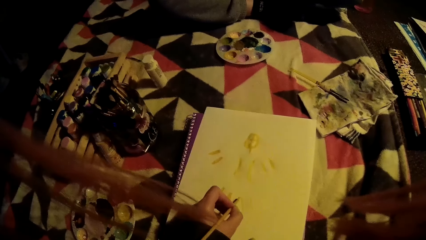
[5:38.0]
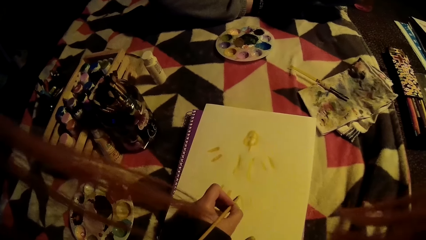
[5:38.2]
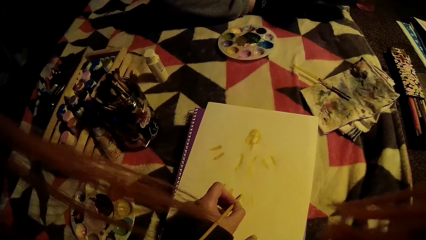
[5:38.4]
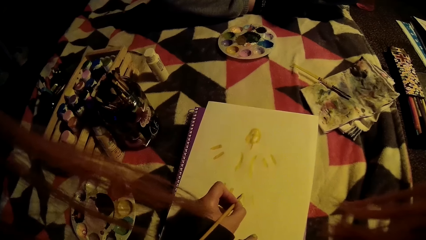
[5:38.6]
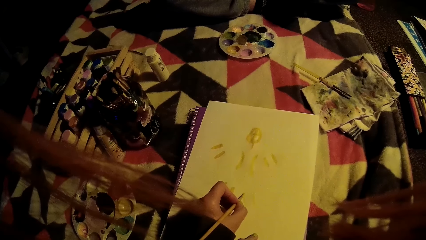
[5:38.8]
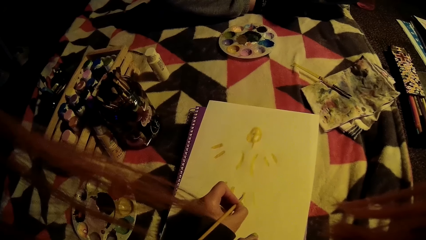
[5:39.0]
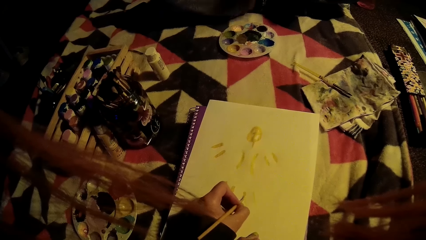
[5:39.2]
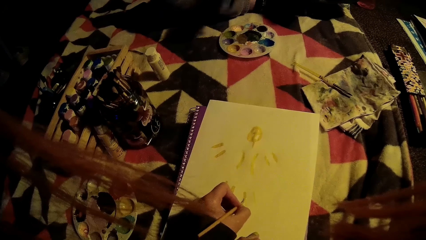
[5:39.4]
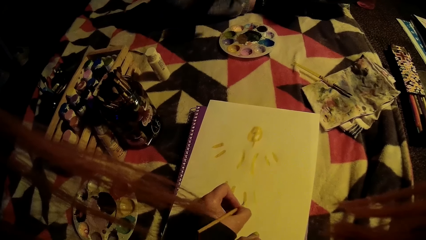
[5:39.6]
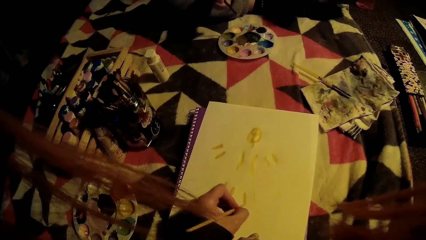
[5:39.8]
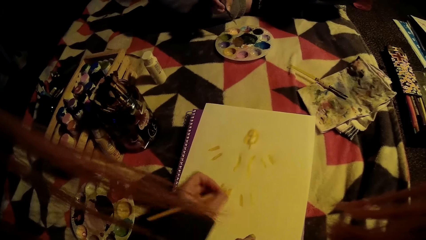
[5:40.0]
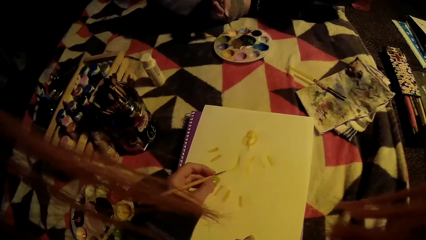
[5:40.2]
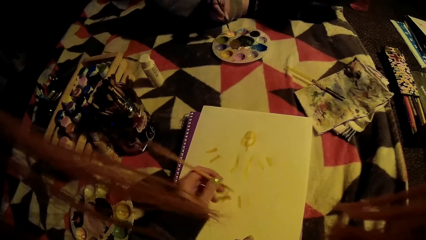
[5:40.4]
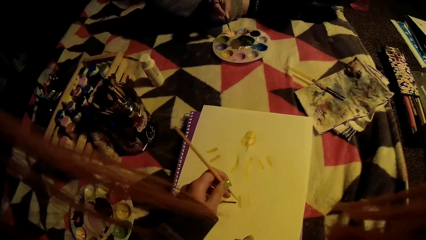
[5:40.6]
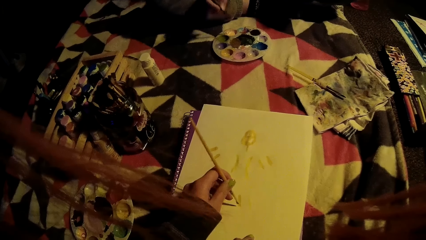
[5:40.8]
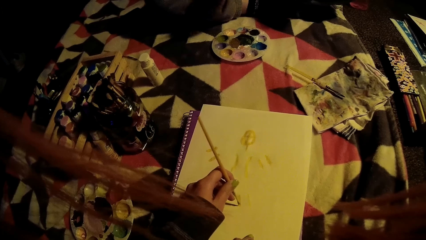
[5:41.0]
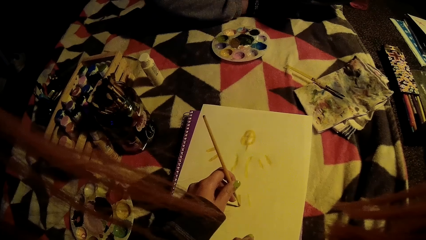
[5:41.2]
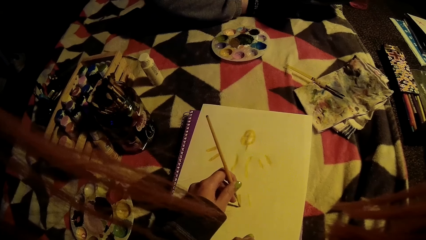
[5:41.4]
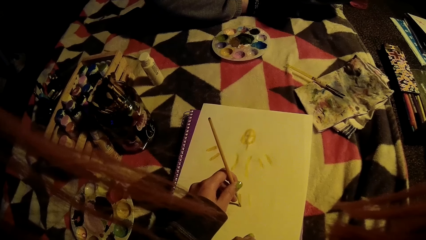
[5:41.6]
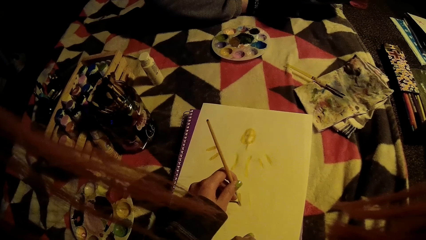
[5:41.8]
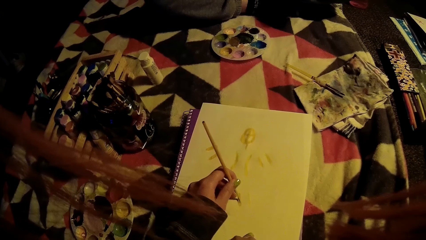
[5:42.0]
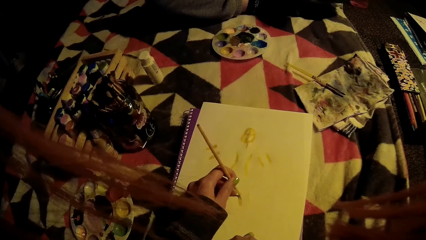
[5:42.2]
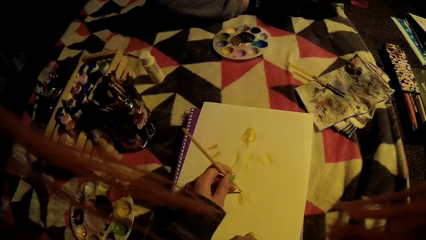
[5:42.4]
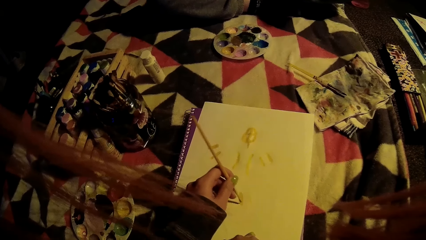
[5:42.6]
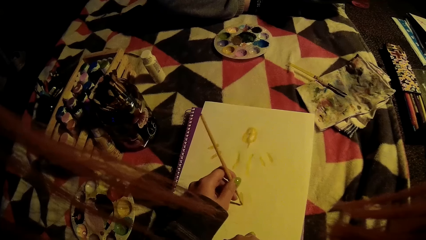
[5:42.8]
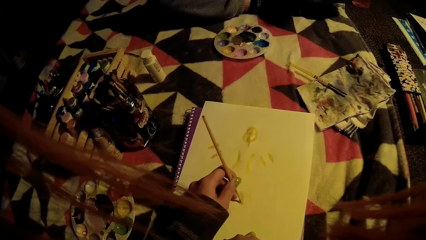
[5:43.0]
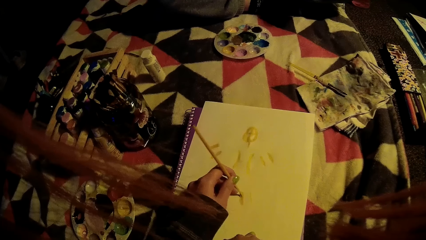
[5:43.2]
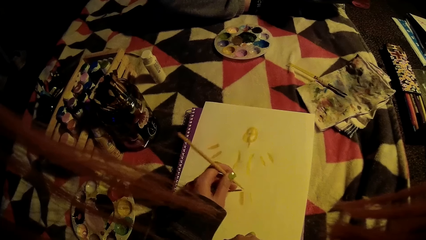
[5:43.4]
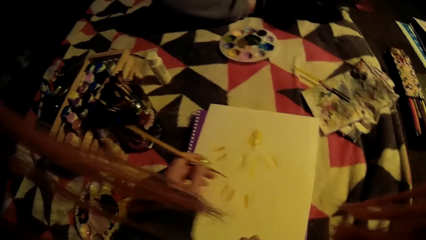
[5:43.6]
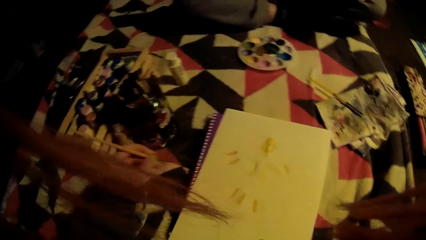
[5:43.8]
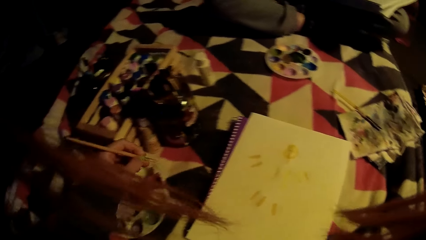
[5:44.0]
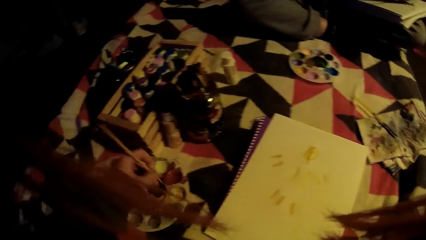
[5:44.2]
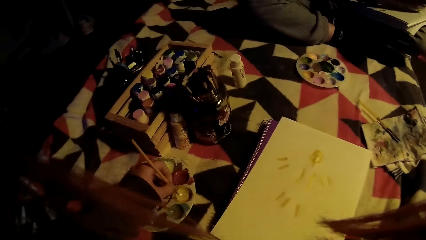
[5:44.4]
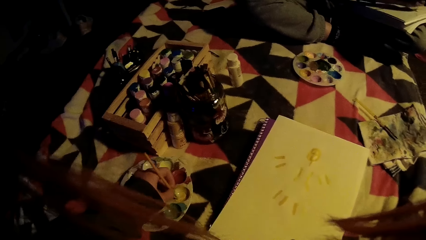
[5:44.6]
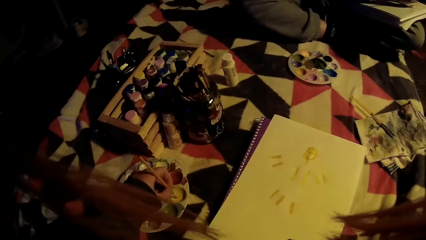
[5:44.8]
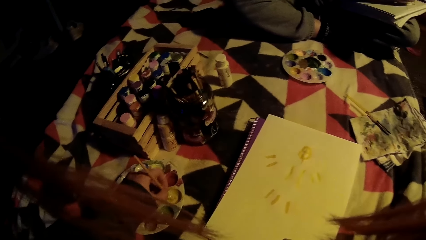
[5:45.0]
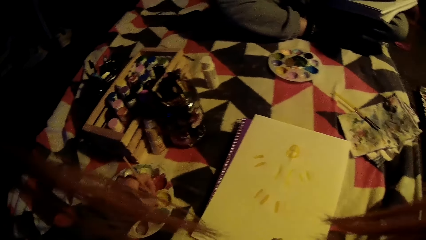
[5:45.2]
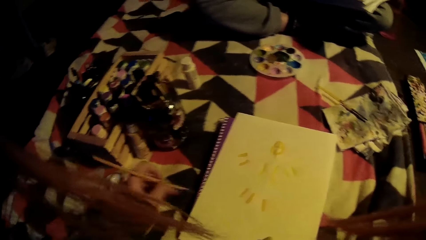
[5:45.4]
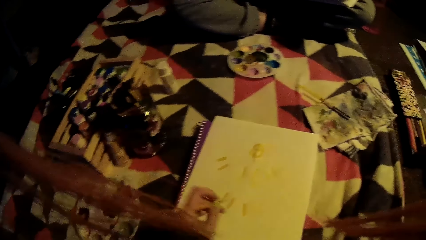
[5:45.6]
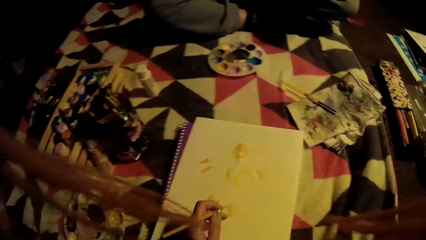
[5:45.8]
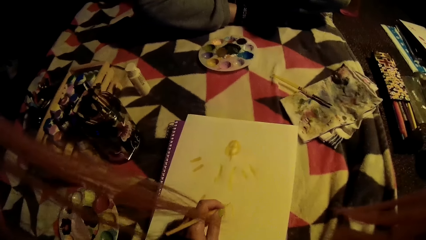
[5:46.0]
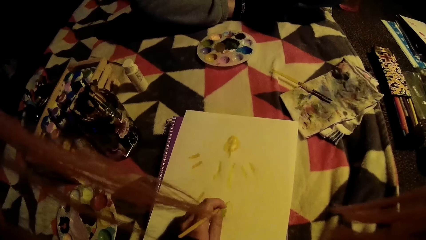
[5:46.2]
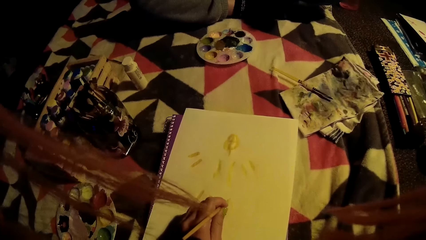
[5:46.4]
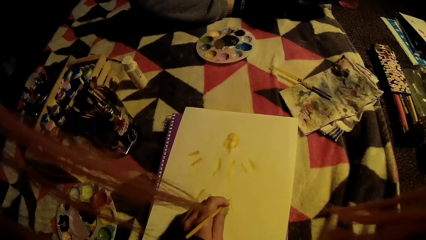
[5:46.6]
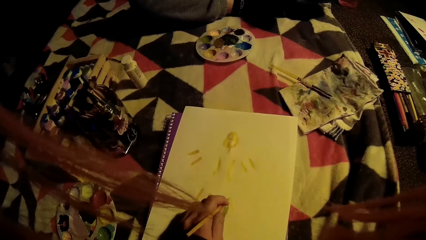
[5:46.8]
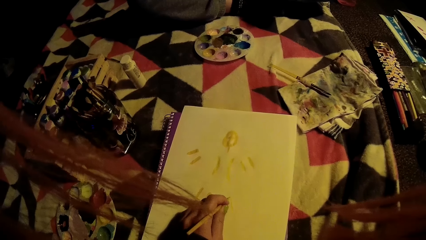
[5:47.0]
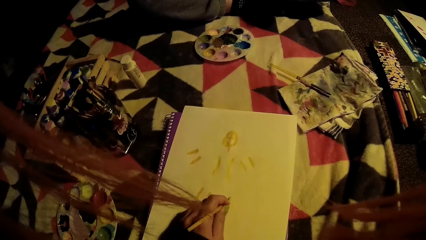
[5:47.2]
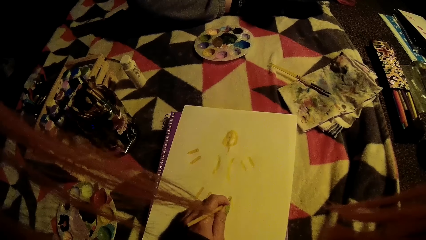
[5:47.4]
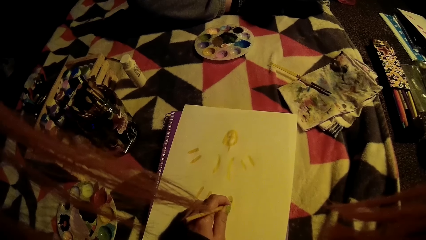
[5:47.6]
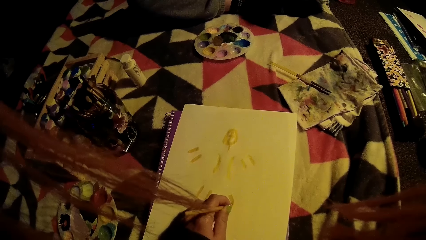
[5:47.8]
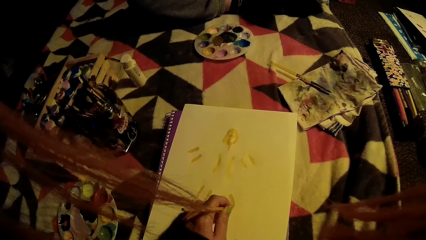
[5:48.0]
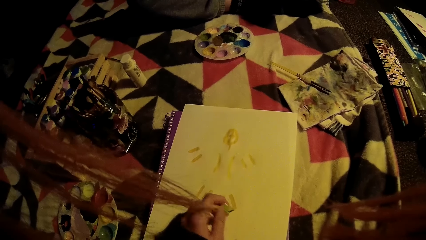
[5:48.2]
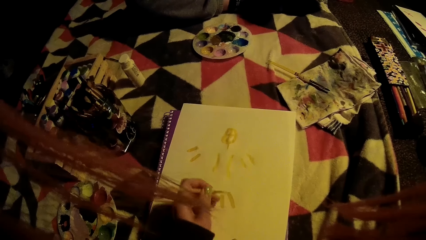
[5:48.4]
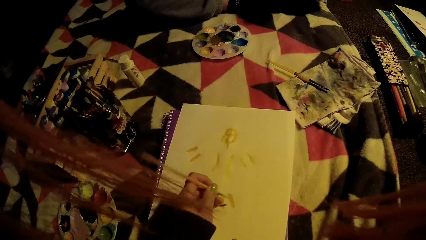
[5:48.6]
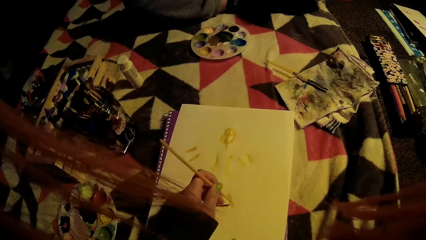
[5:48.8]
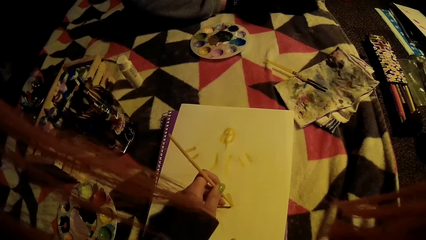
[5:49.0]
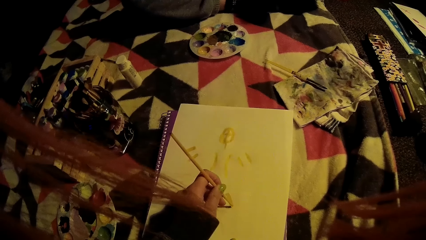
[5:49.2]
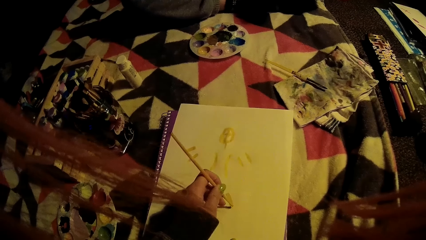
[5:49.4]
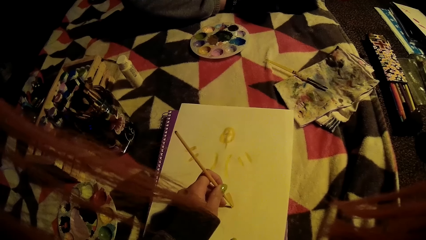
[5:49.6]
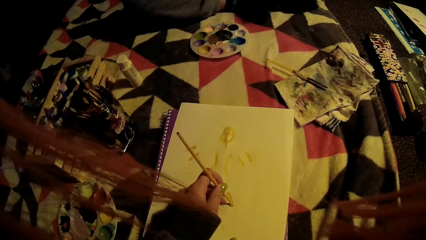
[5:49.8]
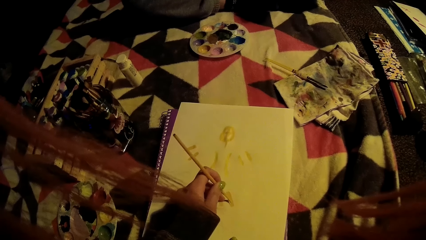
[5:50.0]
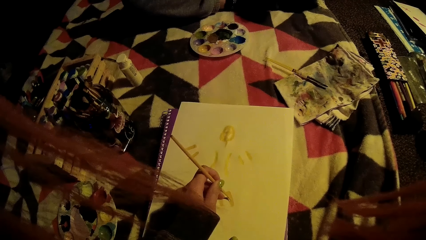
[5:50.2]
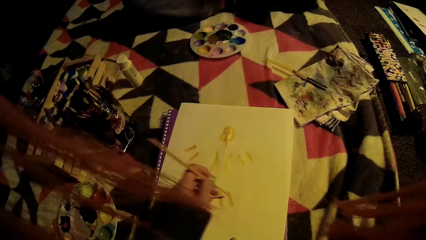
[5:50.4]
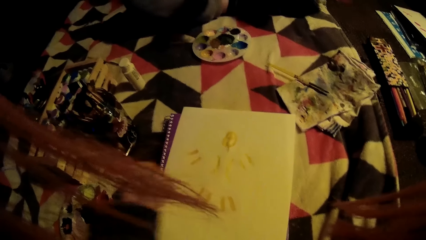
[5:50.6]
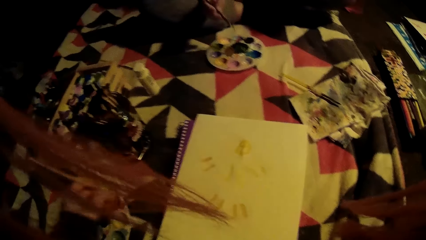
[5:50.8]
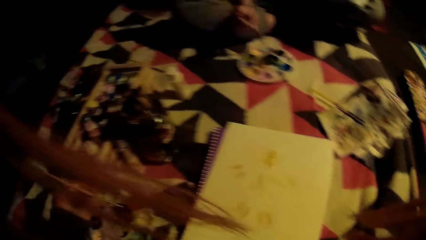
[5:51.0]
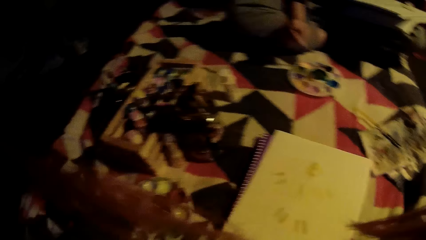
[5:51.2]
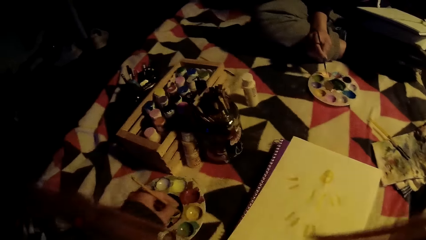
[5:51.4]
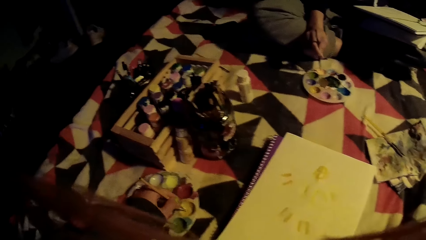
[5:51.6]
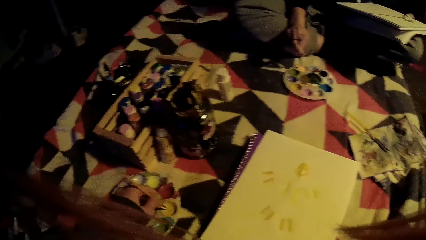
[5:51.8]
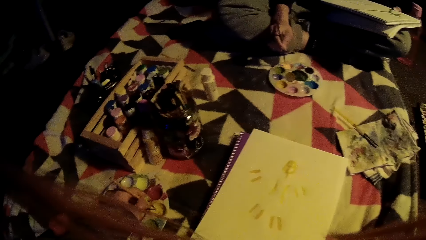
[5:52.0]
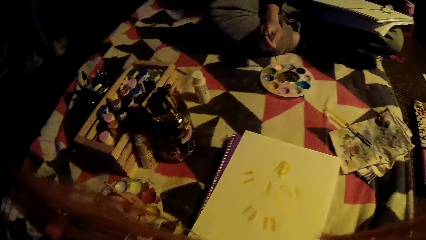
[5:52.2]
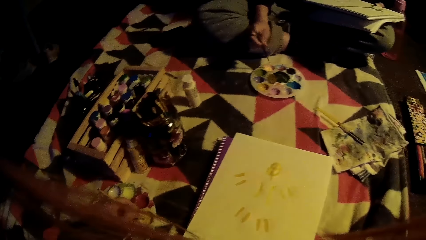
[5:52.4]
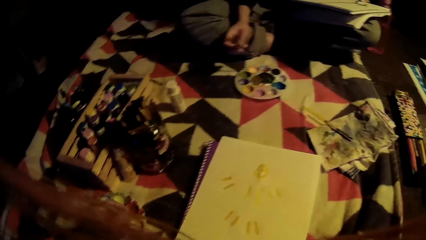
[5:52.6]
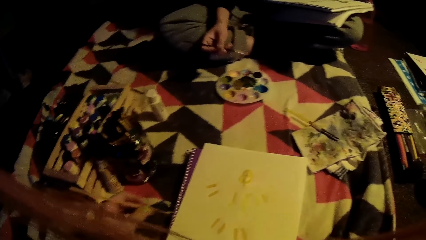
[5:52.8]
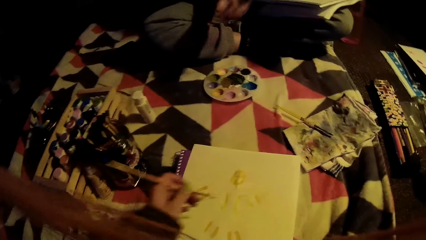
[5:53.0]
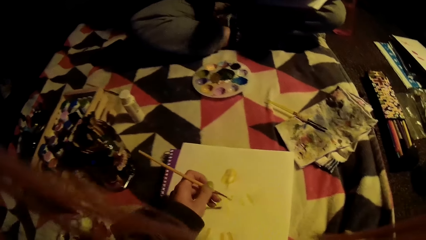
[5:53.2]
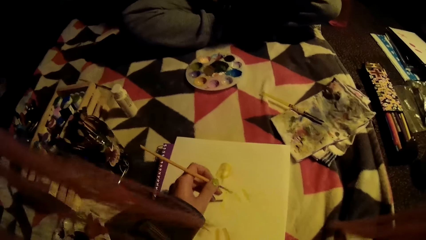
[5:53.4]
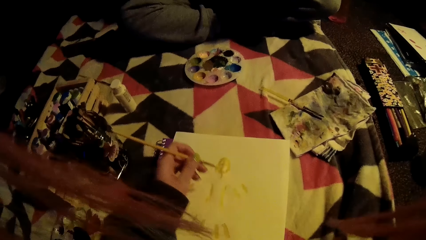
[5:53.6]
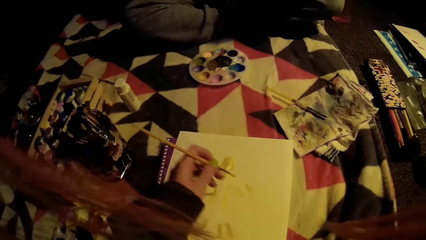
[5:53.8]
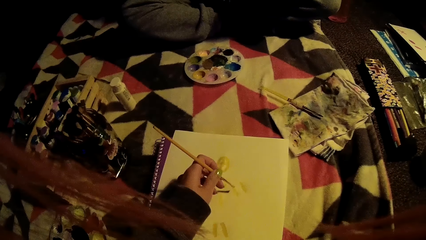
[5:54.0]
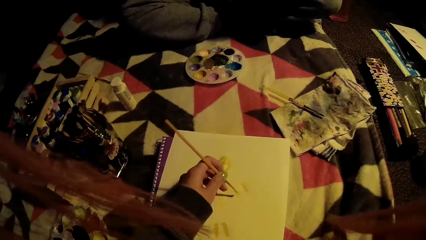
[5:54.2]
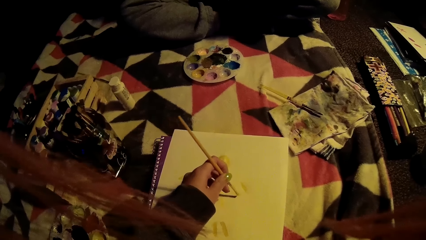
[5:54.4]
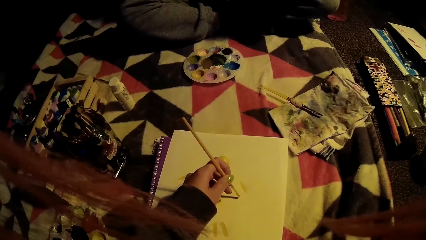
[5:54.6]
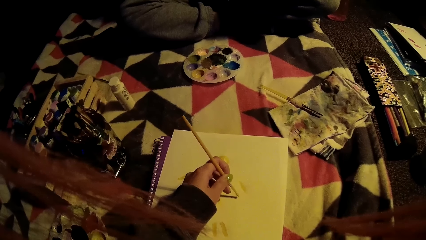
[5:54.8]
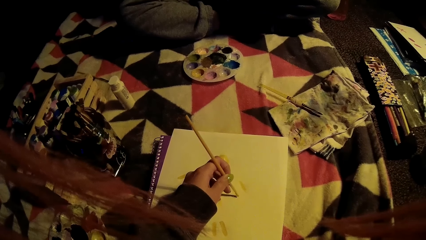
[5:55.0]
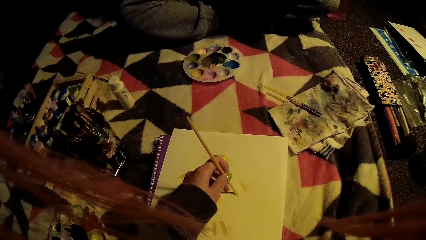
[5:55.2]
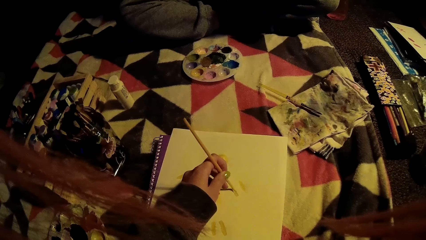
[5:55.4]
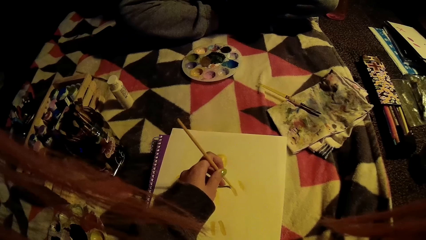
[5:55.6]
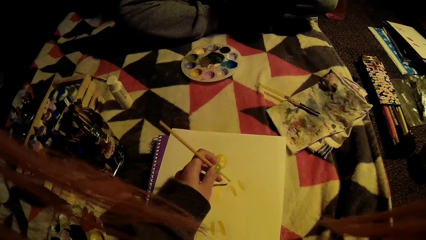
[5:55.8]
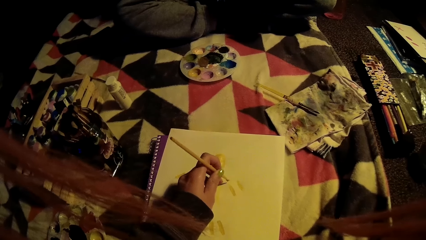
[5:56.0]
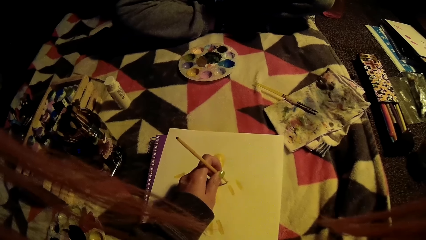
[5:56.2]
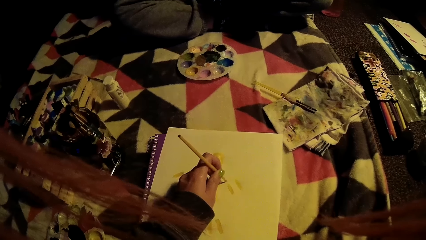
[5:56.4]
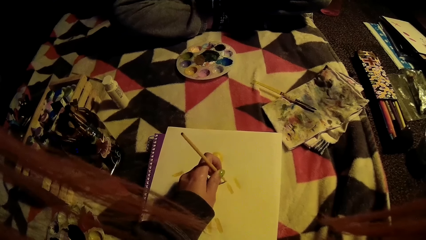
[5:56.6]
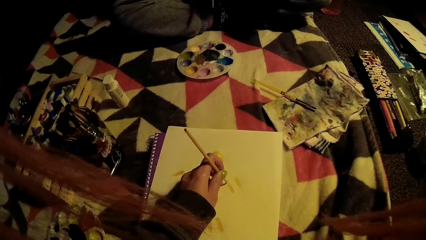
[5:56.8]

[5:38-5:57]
The camera wearer paints on the art book with the paint brush. They dip the paint brush in the paint. They paint on the art book with the paint brush. They dip the paint brush in the paint. They paint on the art book with the paint brush.
